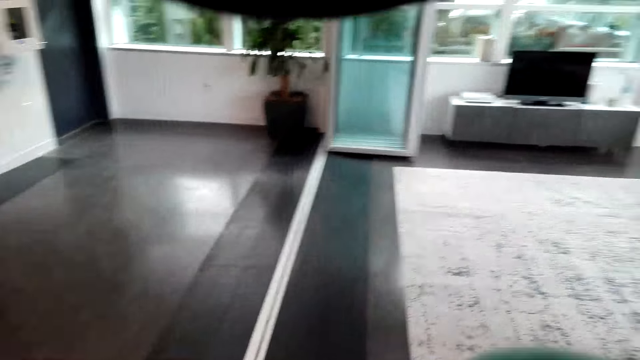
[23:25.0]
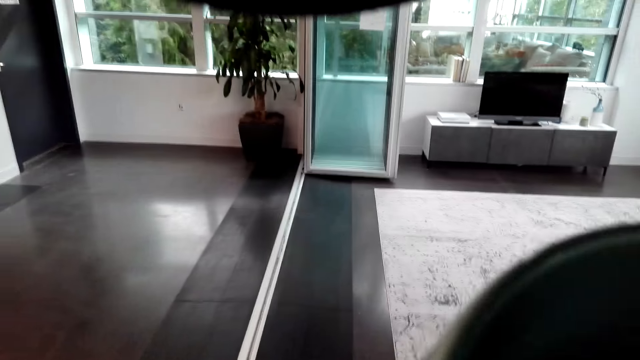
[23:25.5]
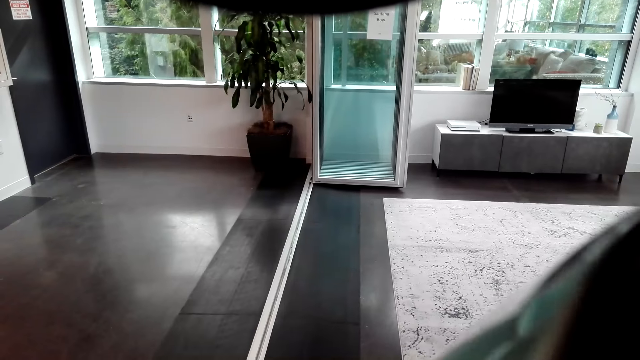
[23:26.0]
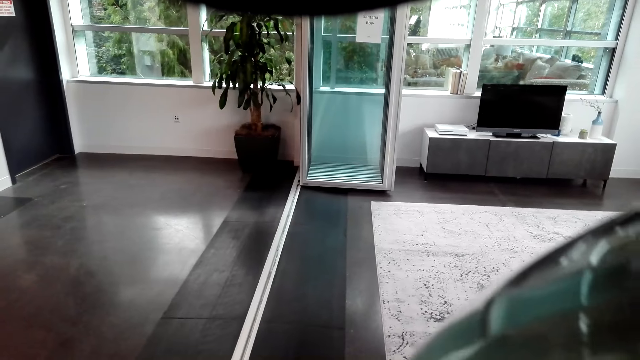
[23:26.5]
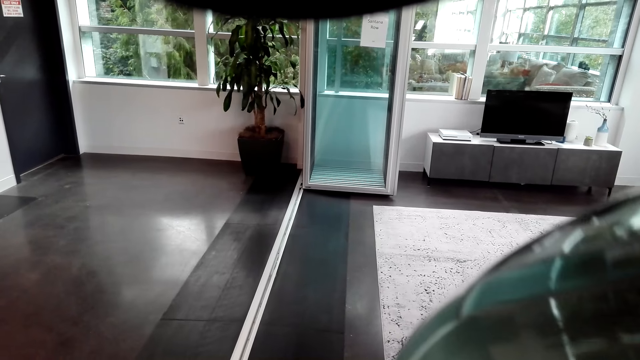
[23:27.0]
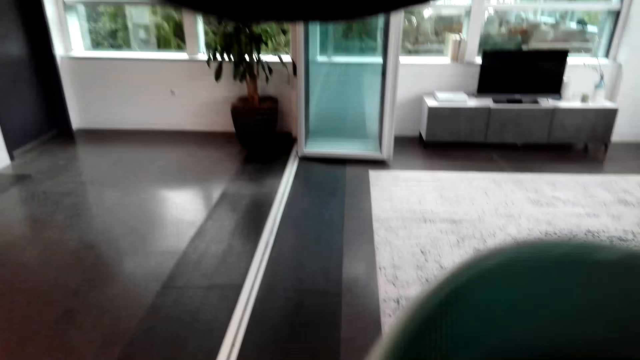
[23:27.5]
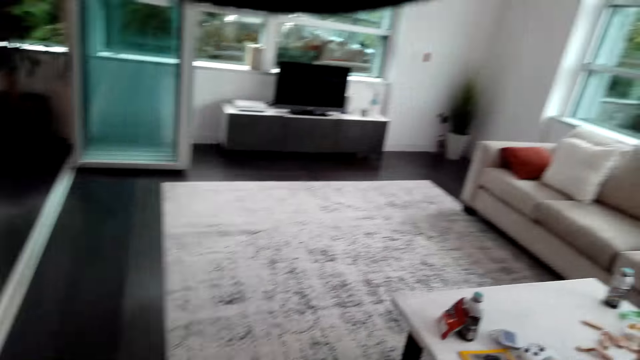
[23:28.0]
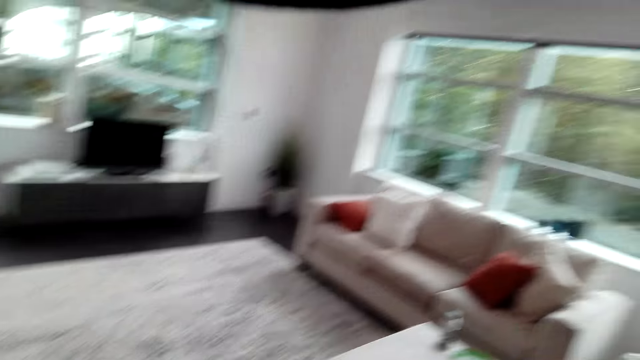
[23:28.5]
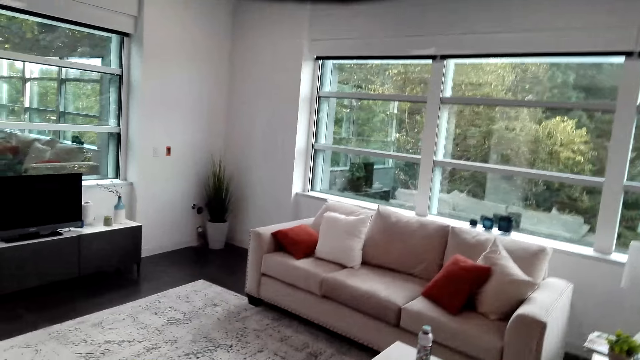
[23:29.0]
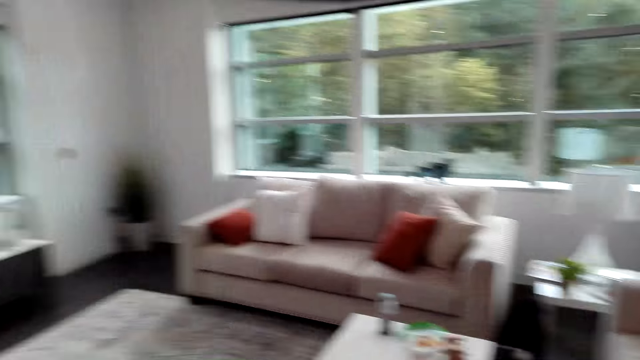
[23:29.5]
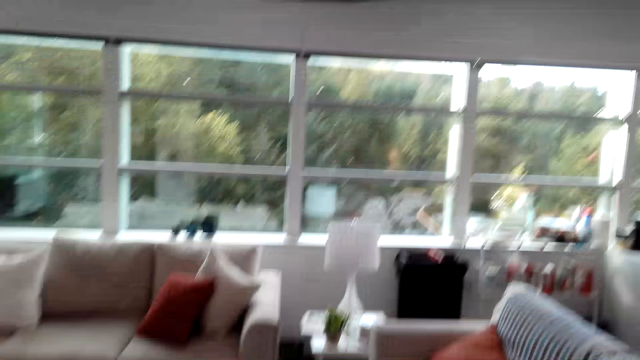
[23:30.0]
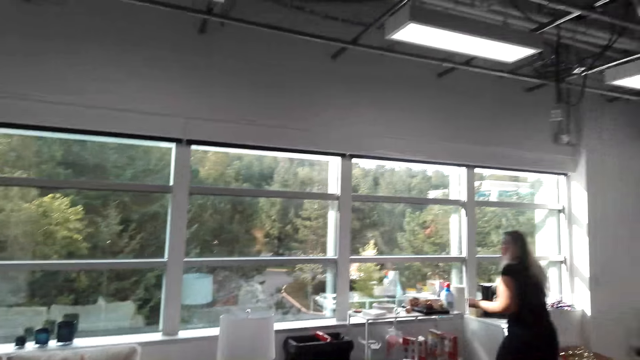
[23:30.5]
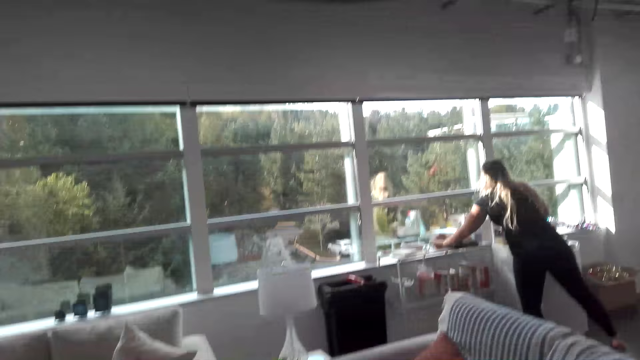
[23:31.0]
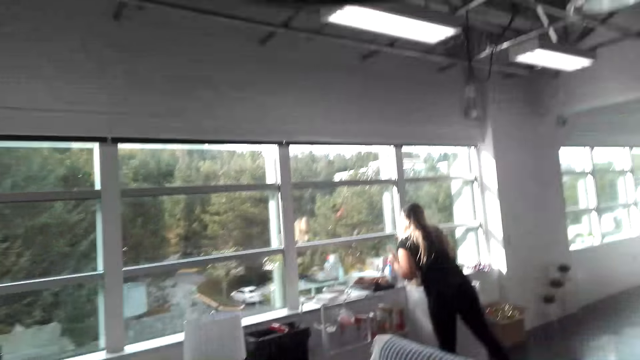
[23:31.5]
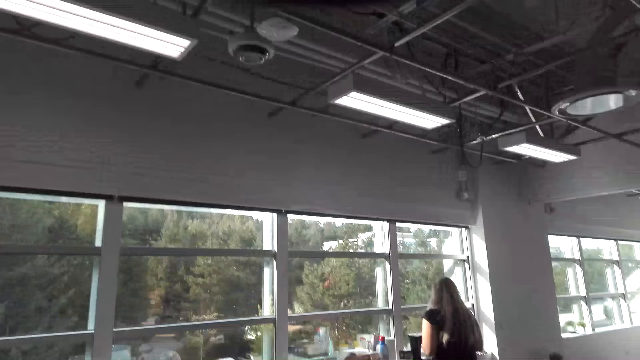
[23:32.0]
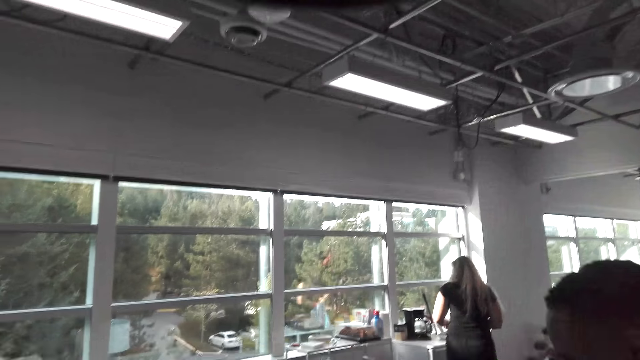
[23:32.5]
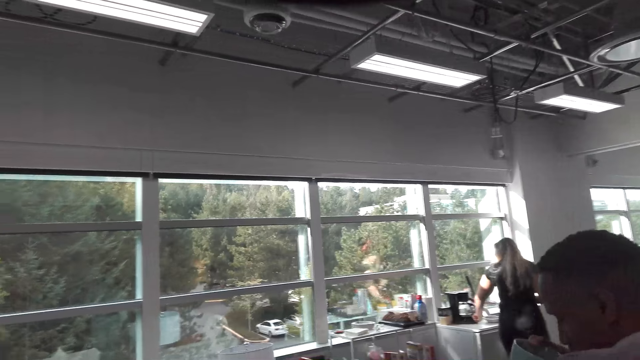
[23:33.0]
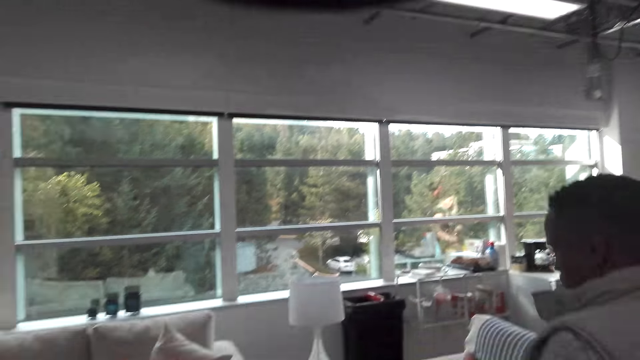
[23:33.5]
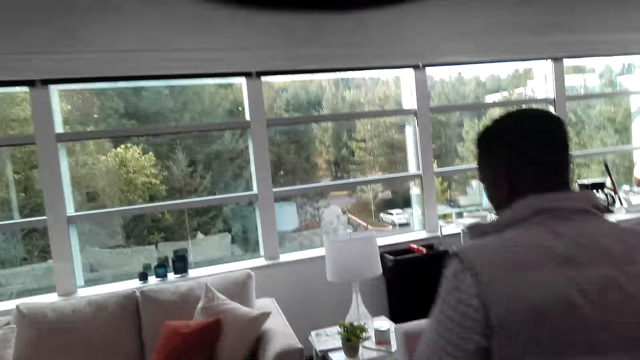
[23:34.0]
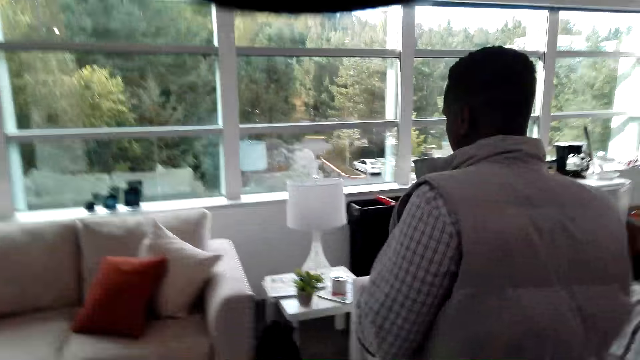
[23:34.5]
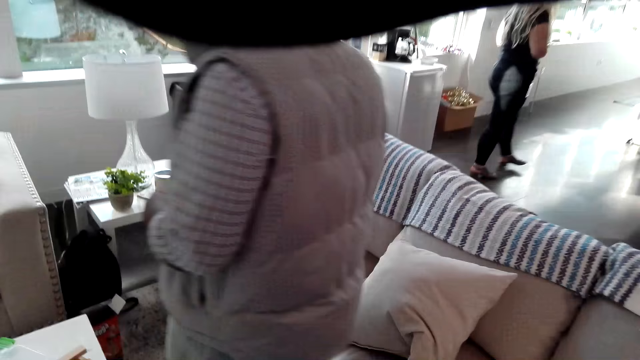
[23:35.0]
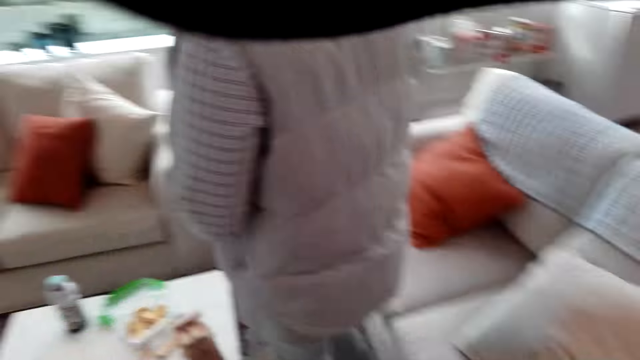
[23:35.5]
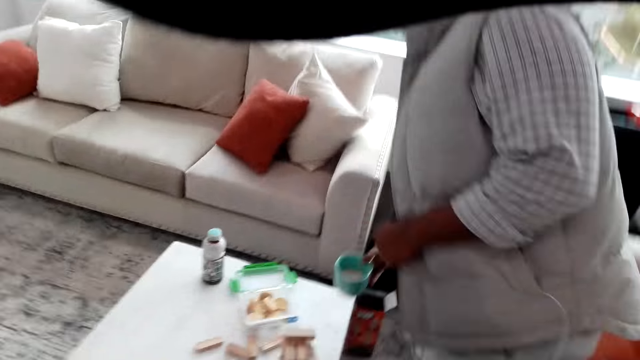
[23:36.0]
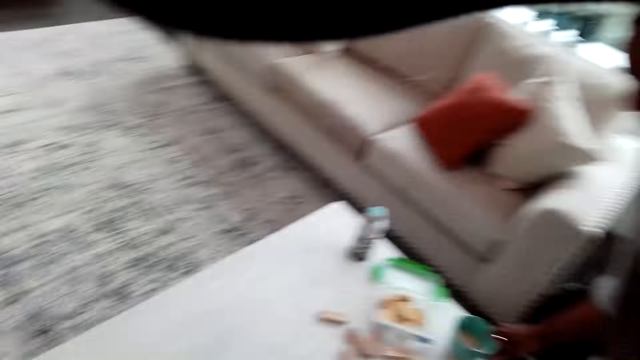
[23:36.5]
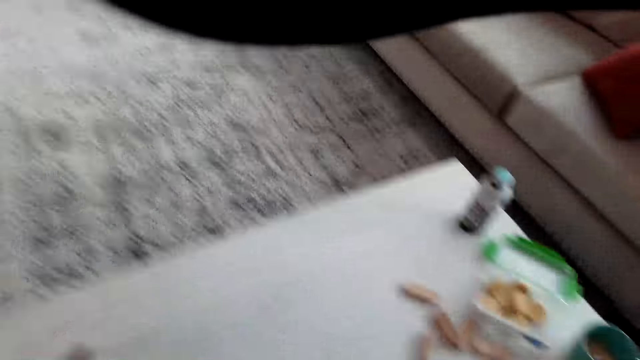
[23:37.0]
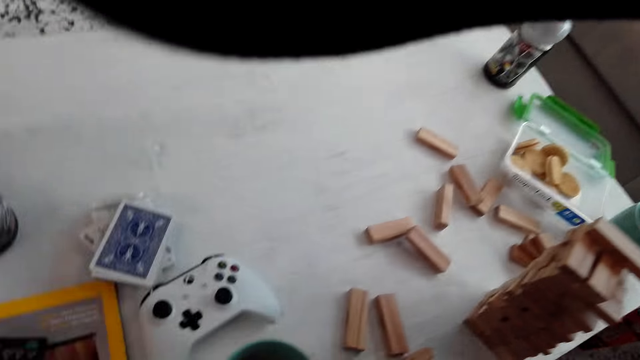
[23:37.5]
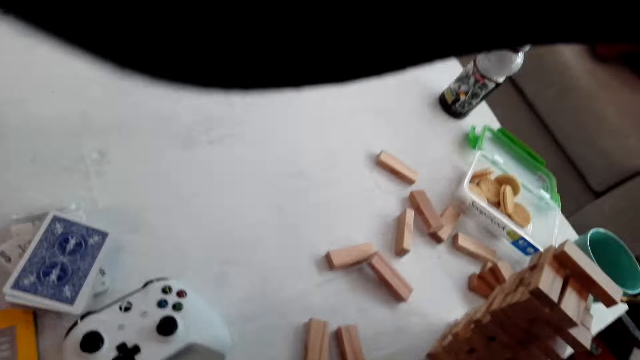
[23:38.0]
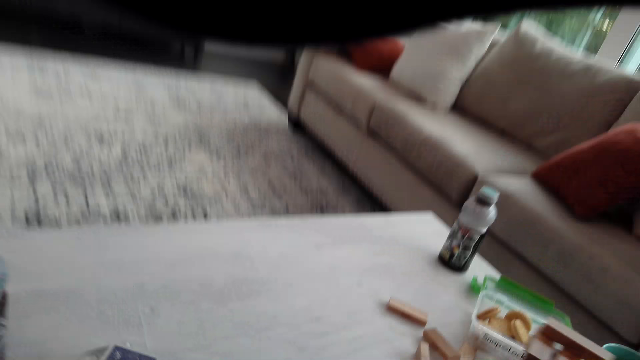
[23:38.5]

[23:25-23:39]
The camera wearer drinks coffee from the cup. They look around the room. A man walks towards the sofa. He puts the cup on the table.

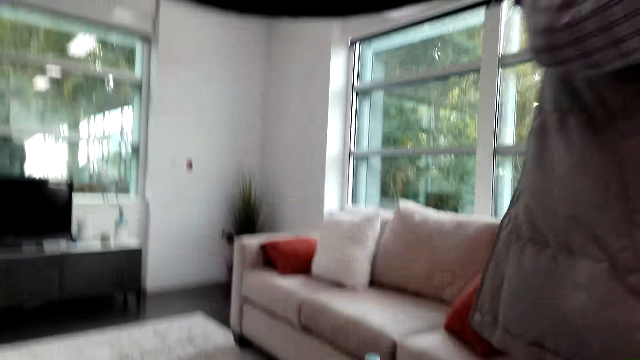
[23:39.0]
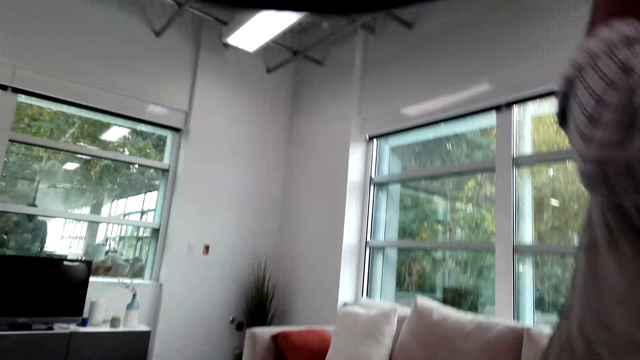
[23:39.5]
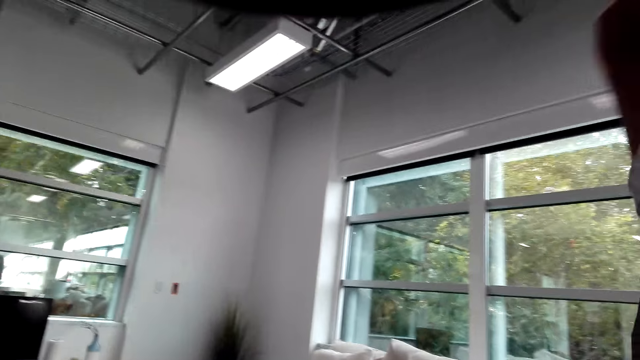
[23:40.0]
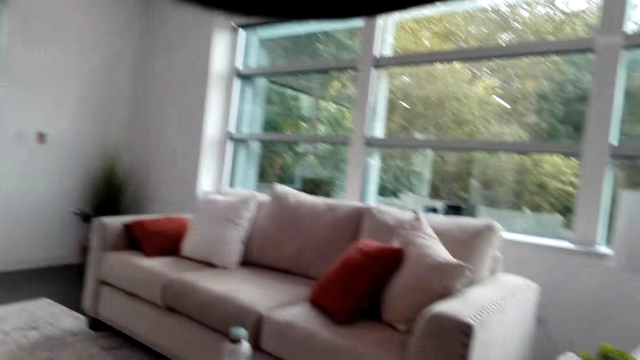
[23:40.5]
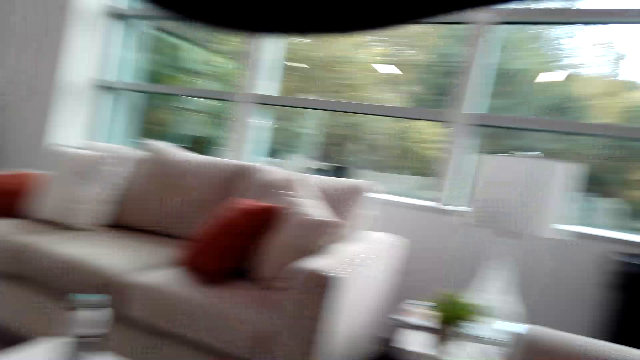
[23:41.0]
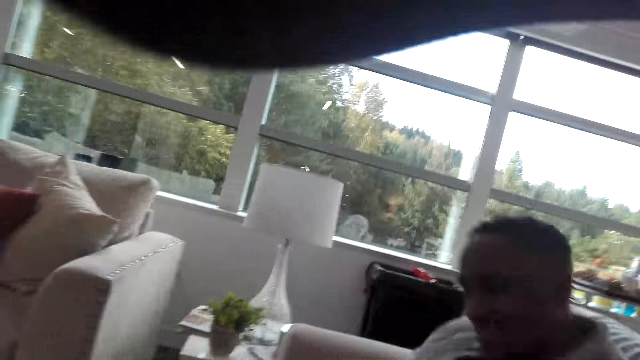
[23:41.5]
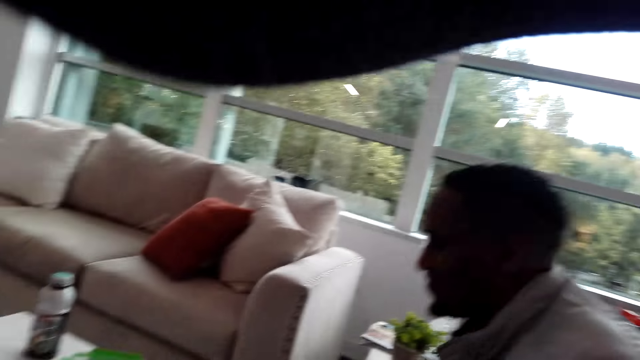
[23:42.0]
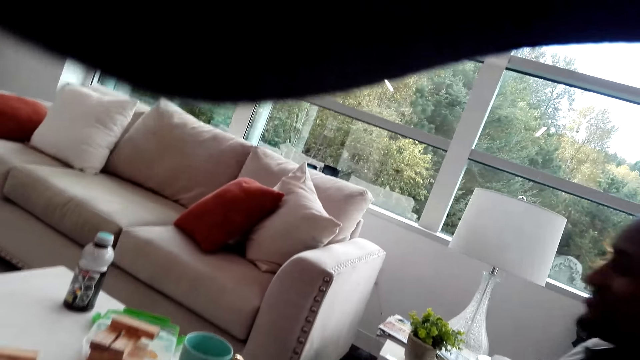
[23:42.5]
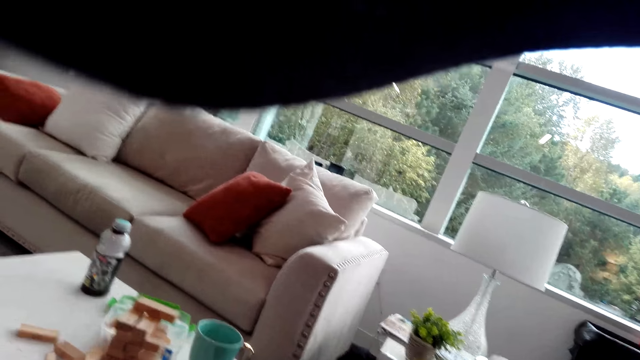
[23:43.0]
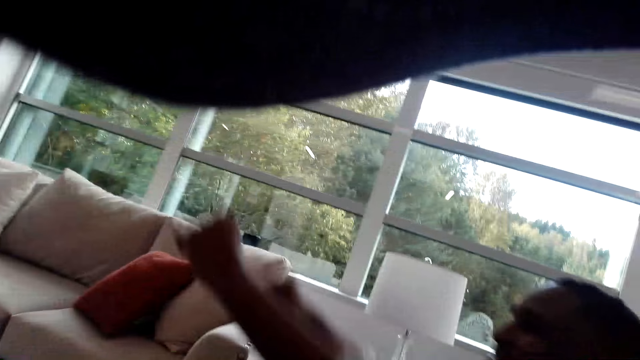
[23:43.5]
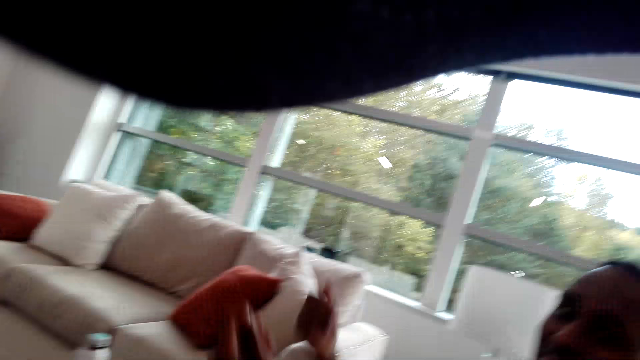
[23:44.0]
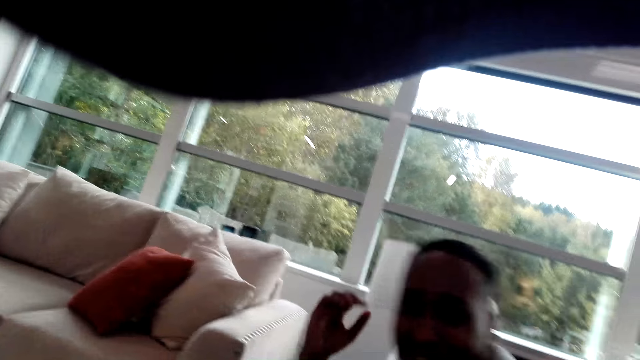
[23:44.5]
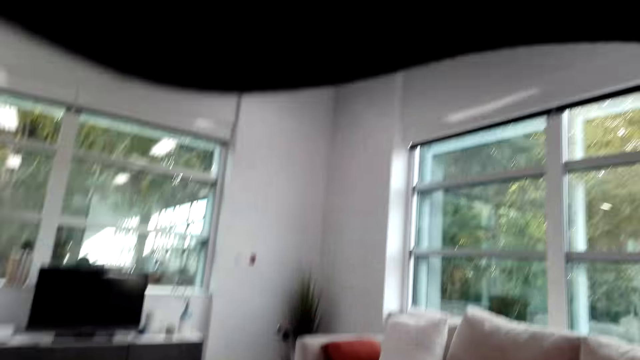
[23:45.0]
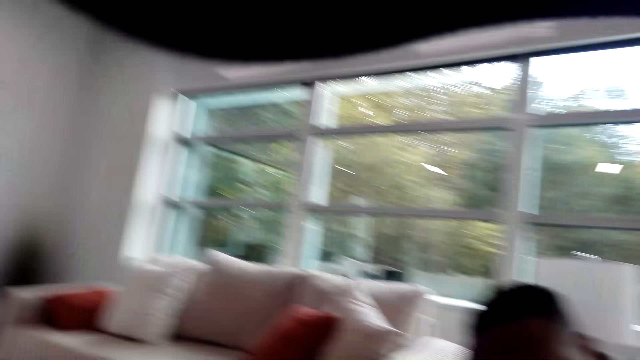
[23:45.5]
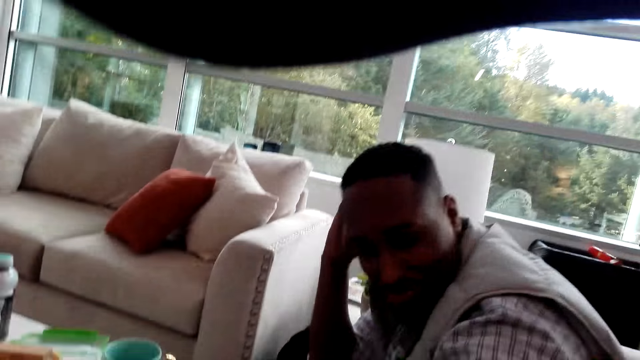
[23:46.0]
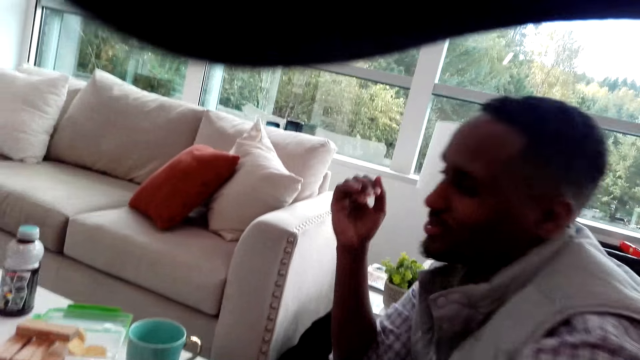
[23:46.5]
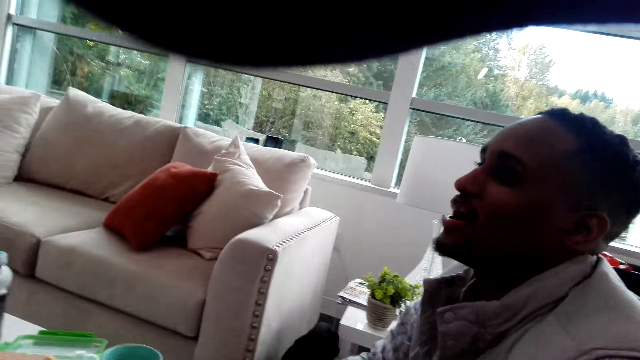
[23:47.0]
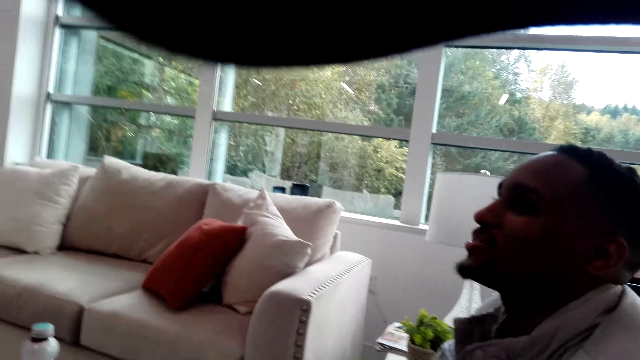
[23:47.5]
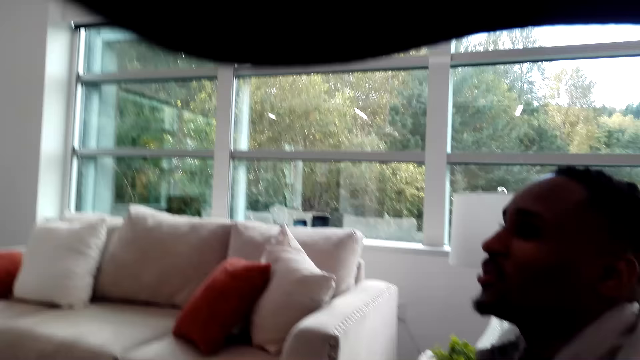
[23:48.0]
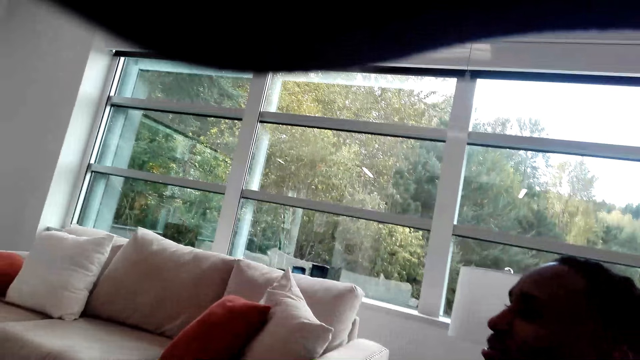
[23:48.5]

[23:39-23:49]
The camera wearer looks around the room. A man lowers his left hand. The man stretches his hands. The man touches his head. The camera wearer looks at the man.
